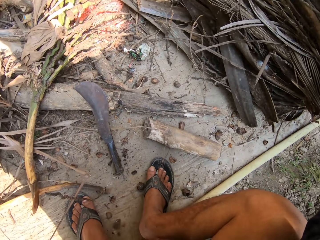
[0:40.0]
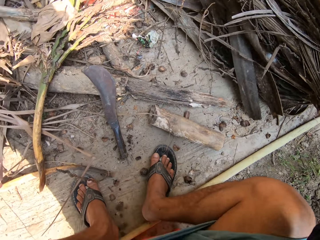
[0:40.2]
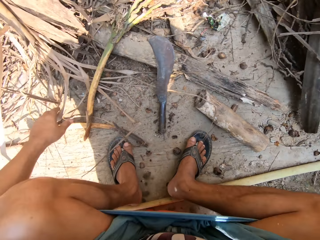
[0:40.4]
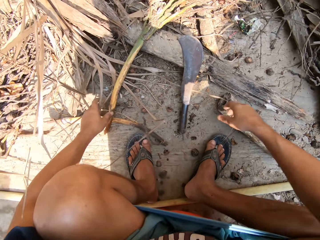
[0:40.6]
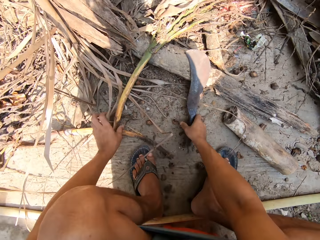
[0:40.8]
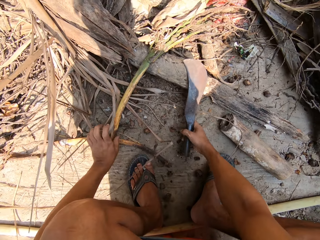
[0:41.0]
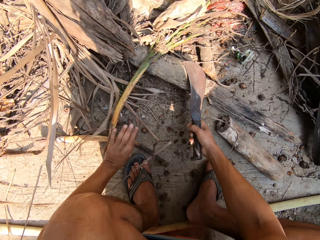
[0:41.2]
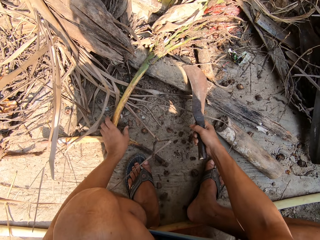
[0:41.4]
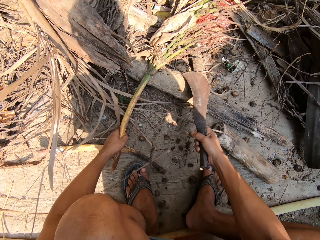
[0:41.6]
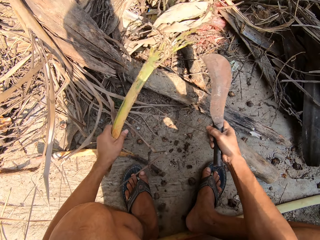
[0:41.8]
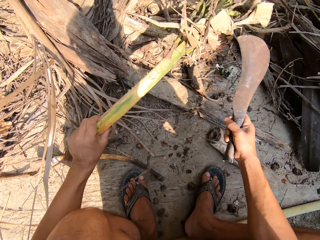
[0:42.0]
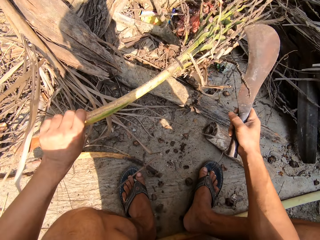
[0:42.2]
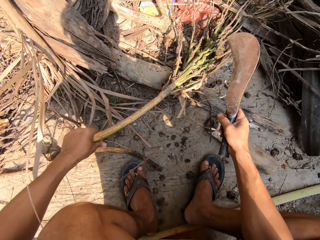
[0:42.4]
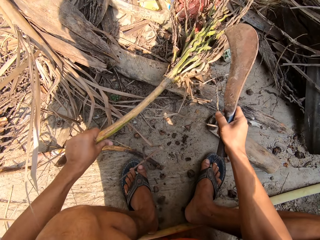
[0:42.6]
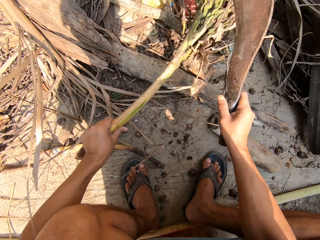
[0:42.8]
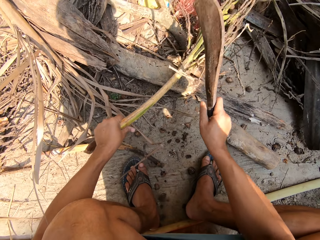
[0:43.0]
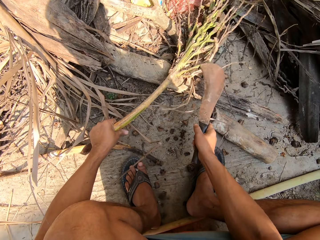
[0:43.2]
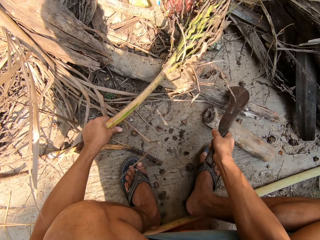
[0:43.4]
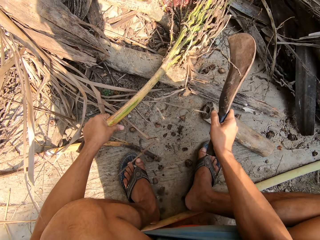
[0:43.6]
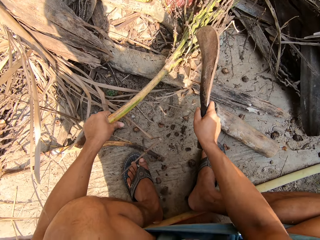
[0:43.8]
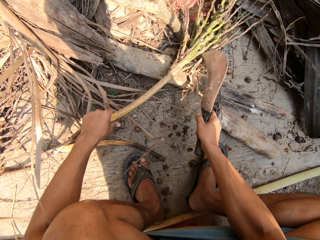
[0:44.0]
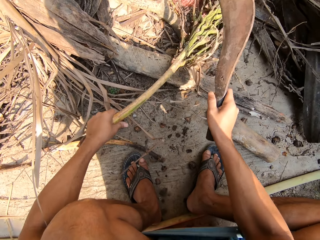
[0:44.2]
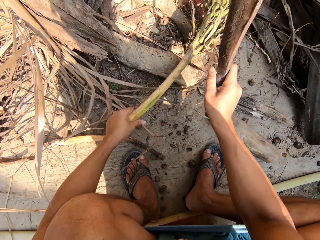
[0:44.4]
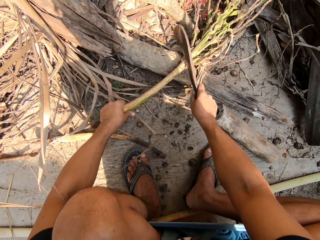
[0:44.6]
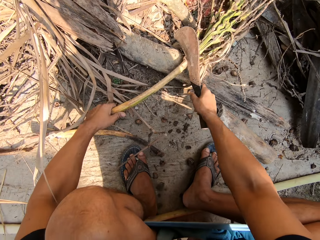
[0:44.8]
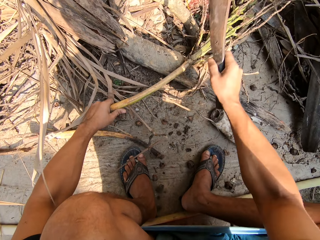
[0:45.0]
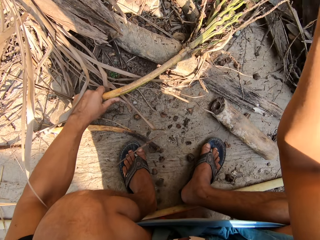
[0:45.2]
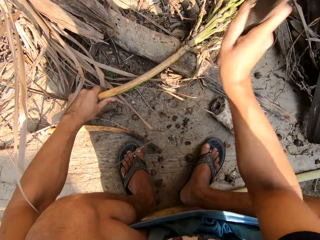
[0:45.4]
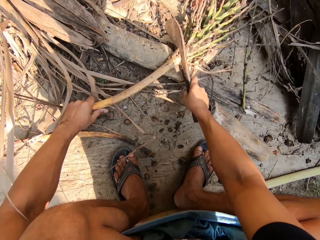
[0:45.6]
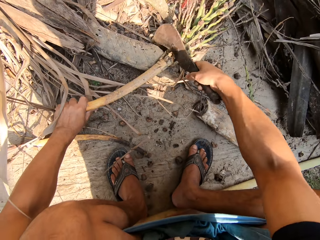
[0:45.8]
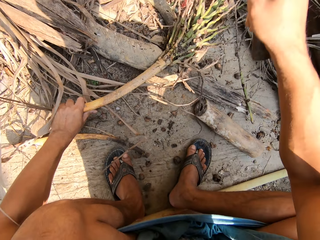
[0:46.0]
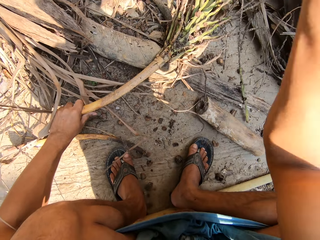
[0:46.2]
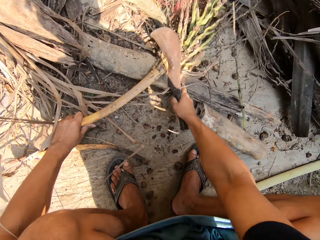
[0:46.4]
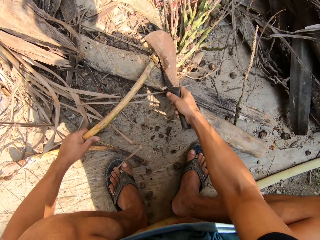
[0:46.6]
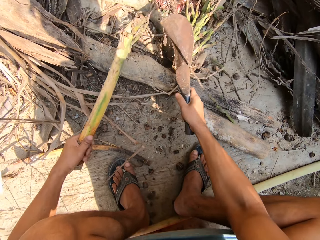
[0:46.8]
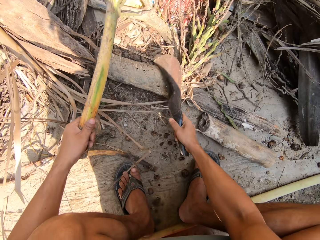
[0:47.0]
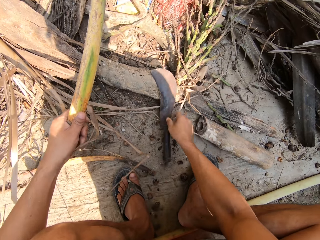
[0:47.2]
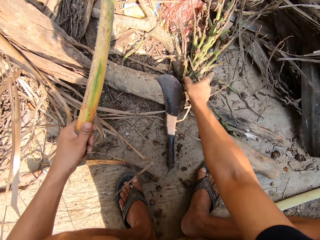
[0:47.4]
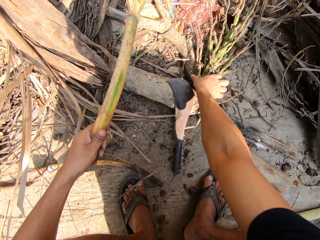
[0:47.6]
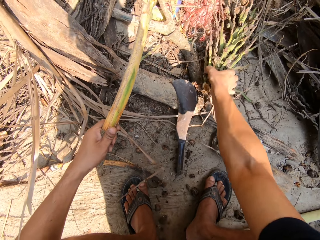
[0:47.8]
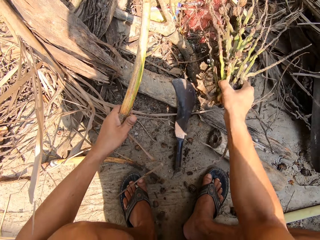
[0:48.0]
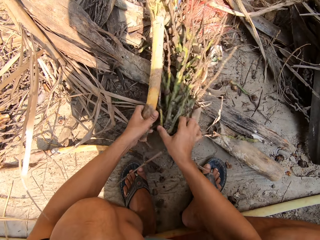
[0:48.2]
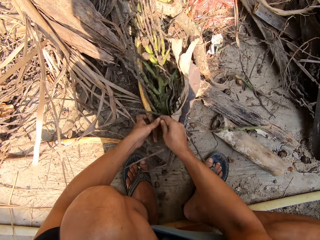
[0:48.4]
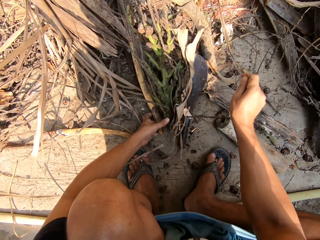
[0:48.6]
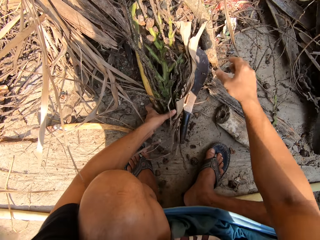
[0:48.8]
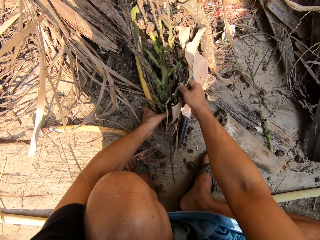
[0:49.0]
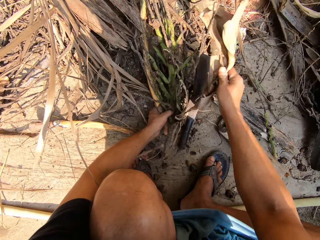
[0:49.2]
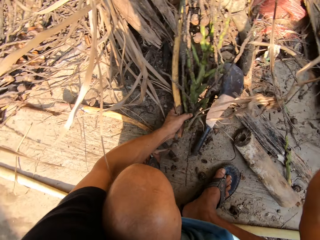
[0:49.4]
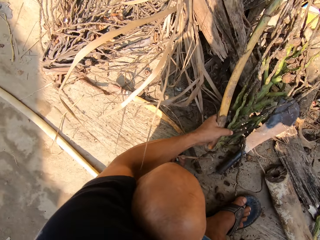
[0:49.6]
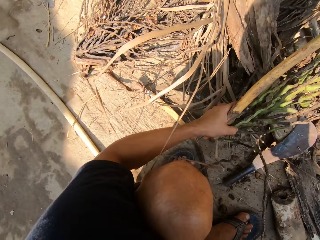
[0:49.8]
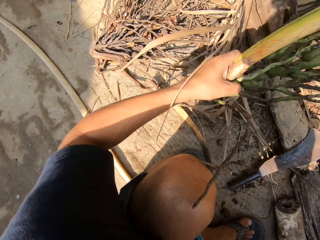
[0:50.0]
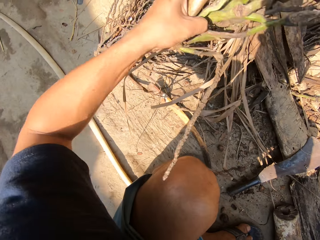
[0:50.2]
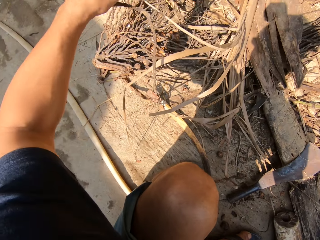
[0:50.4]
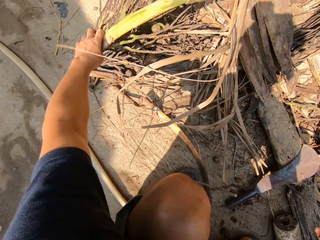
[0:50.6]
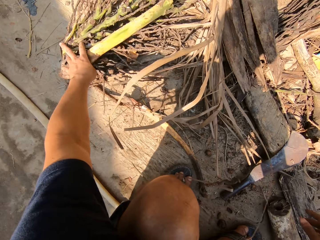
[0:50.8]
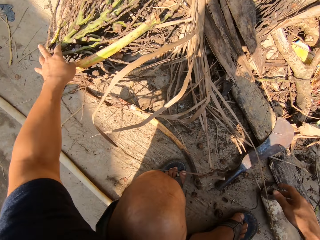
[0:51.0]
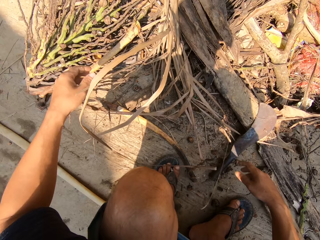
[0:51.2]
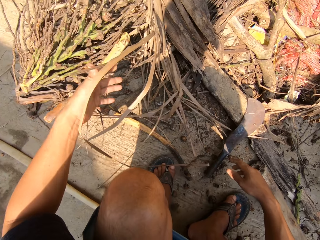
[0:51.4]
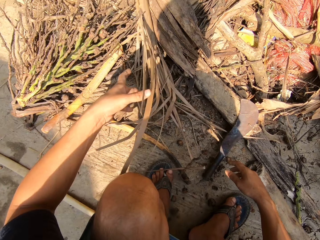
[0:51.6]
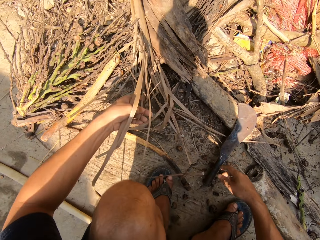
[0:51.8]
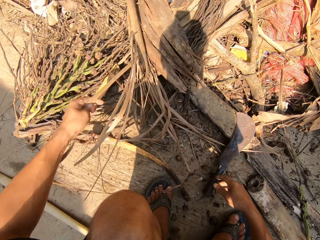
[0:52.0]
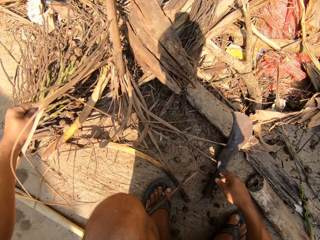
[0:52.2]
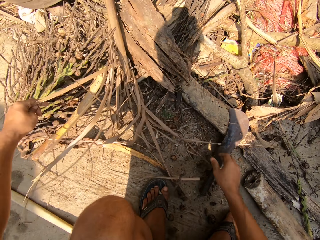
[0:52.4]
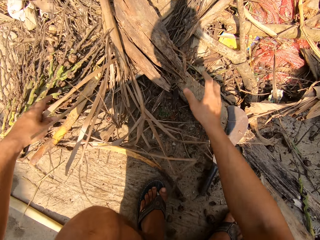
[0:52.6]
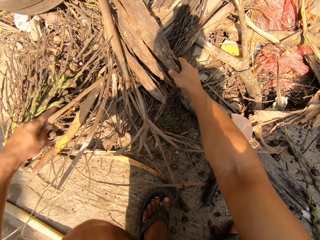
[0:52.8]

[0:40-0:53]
The camera wearer picks up the machete or knife on the floor with his right hand. He cuts the dried plant in his left hand with the machete in his right hand. He puts the knife down. He picks up the plant. He puts the dried plants in the pile of dry plants with his left hand.

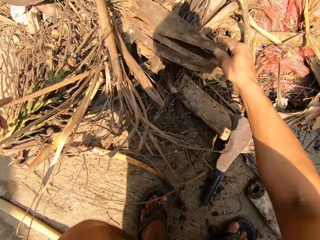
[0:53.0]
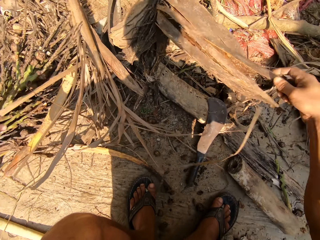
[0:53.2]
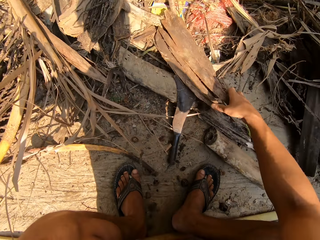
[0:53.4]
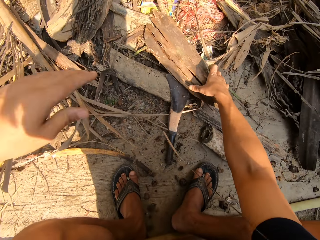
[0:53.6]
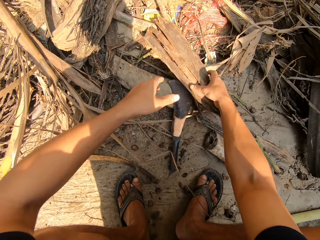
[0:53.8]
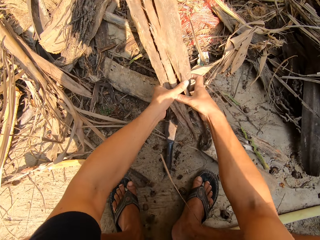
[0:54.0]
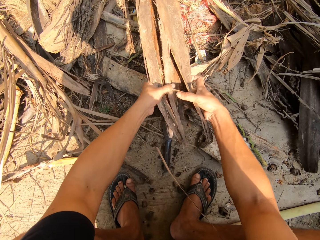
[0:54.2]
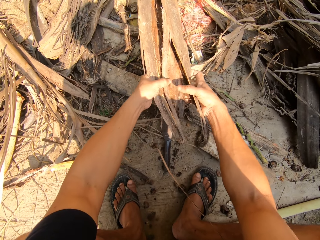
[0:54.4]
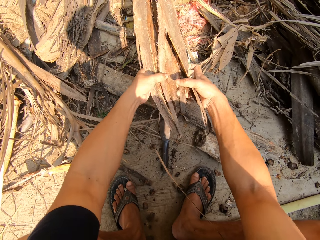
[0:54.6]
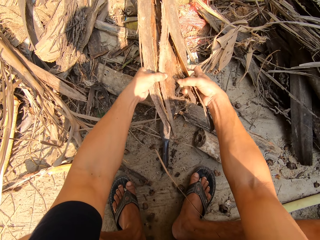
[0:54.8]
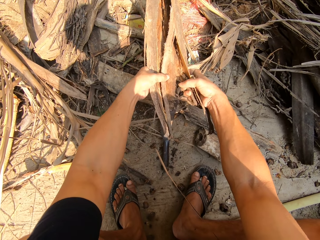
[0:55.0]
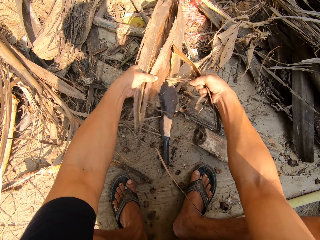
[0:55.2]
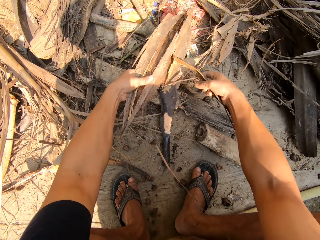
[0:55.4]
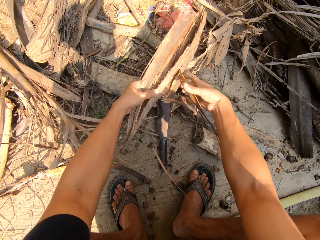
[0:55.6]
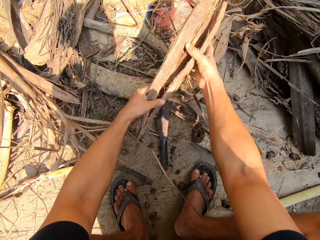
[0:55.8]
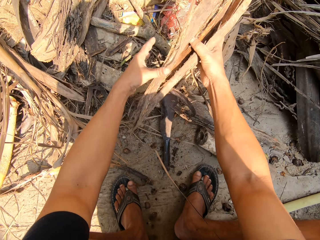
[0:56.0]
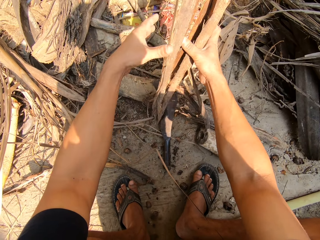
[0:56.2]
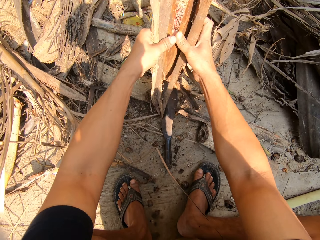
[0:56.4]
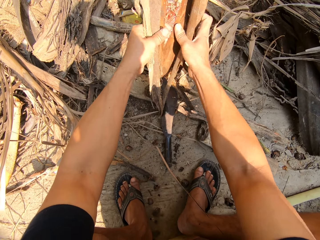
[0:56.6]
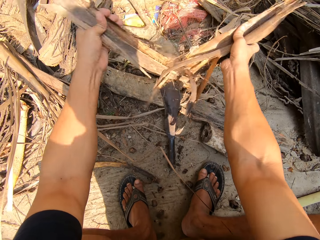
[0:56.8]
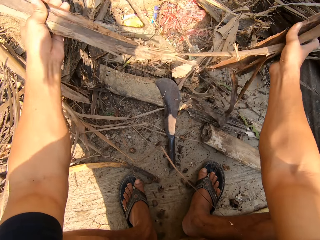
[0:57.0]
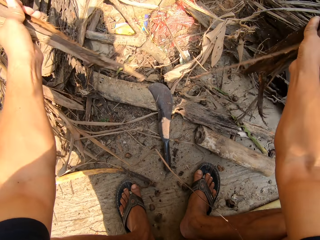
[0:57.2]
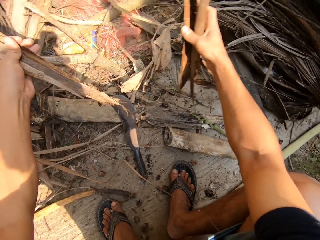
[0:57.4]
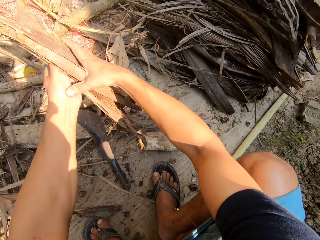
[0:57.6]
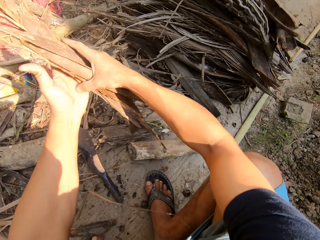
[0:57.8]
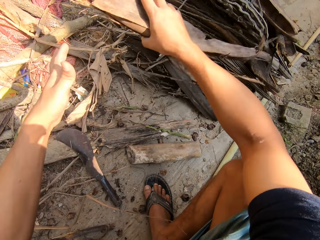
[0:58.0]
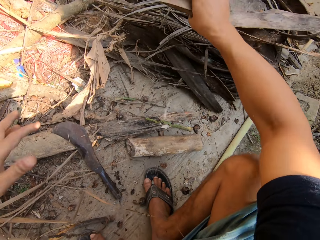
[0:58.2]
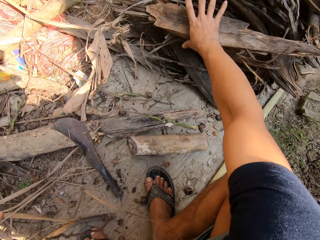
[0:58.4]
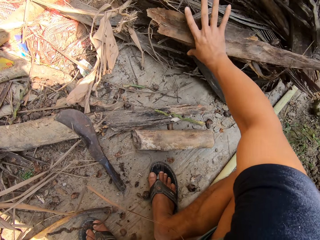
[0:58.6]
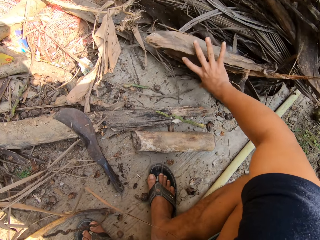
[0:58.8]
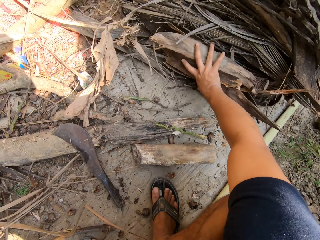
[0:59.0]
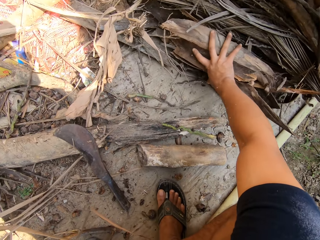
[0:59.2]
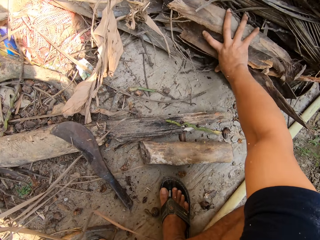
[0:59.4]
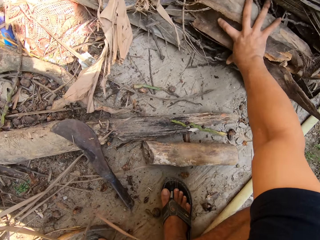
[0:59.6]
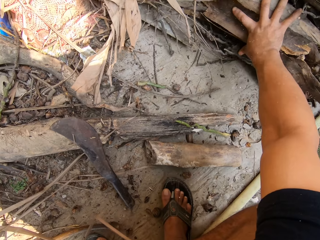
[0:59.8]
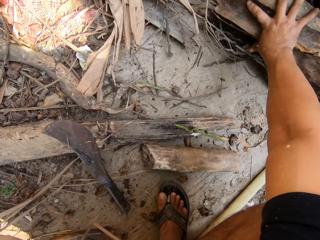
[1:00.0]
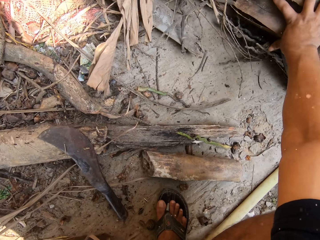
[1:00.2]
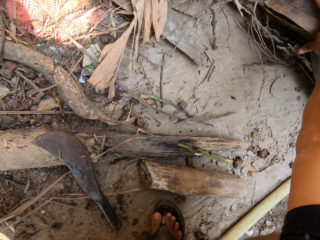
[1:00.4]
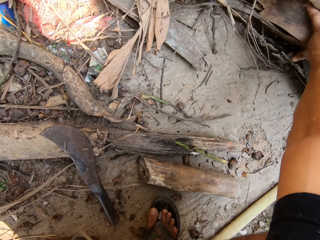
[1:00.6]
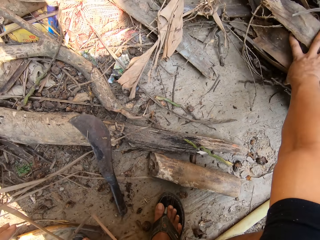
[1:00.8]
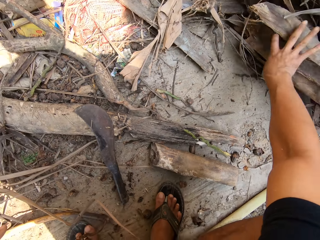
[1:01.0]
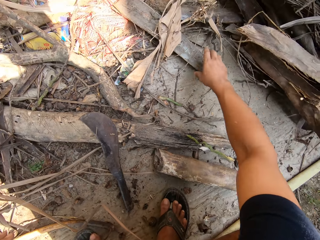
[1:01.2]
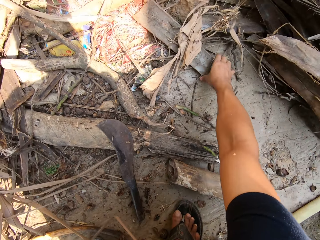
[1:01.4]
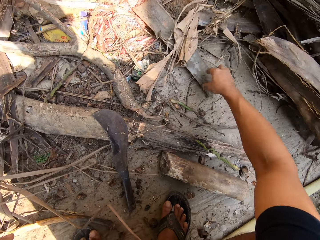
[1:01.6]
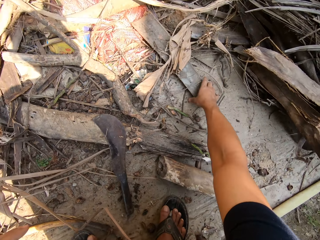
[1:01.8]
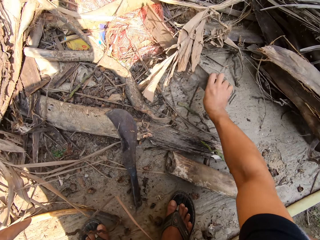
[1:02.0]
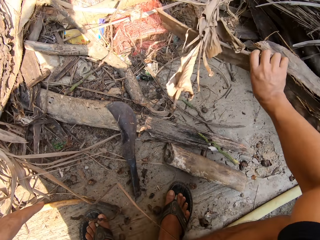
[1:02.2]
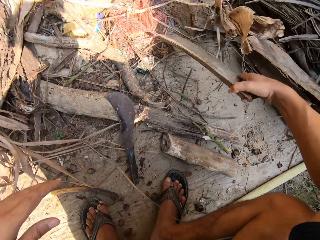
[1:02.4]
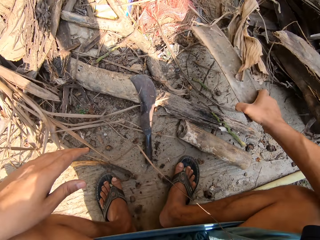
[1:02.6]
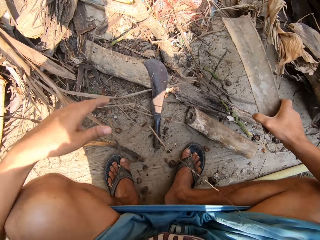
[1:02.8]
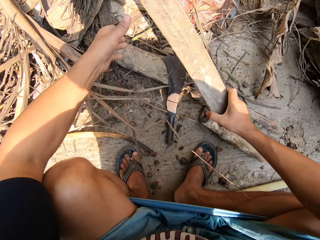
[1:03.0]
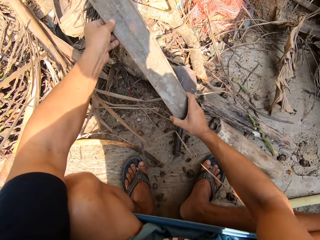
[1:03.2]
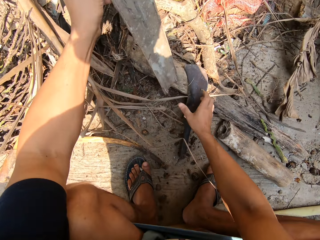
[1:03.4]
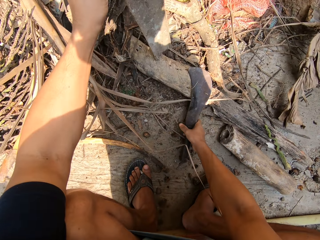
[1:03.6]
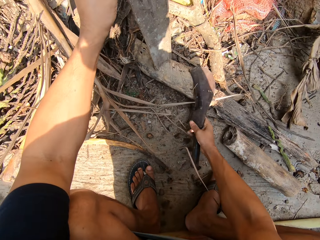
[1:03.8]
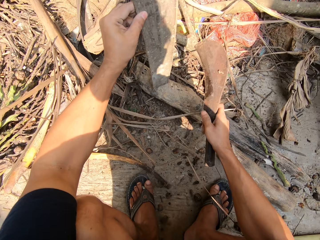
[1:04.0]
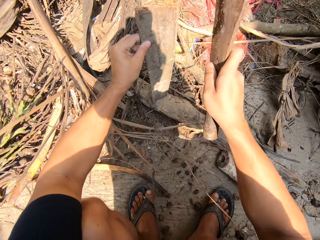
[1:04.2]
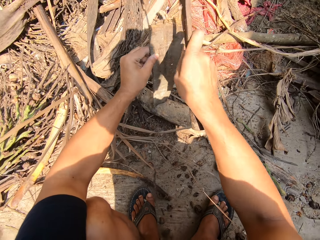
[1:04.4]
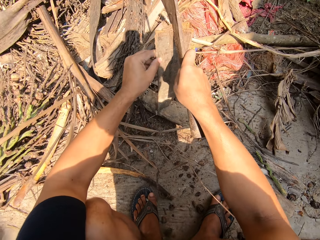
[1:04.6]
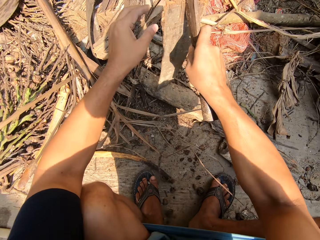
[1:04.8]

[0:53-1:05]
The camera wearer picks up a dried plant or leaf sheath with his right hand. He pulls apart the dried plant with both hands. He cuts the leaf sheath. He puts the dried plants in the pile of dry plants with his right hand. He picks up the dried plant with his right hand. He passes the dried plant from his right hand to his left hand. He picks up the machete on the floor with his right hand. He cuts the dried plant in his left hand with the machete in his right hand.
